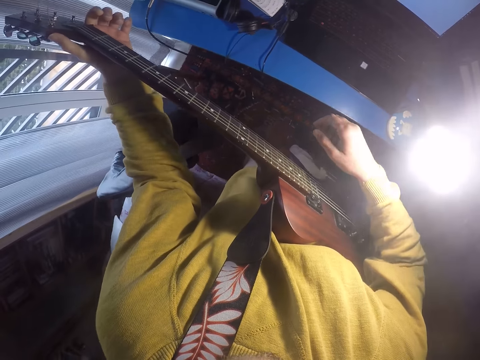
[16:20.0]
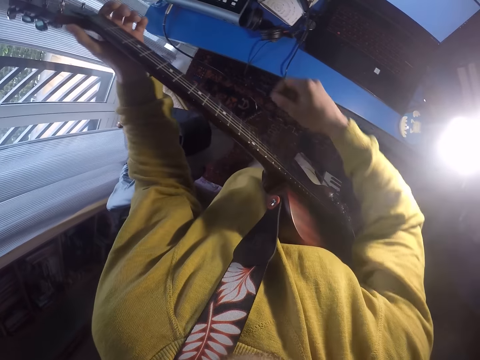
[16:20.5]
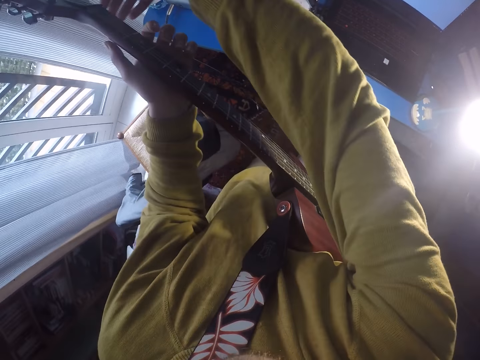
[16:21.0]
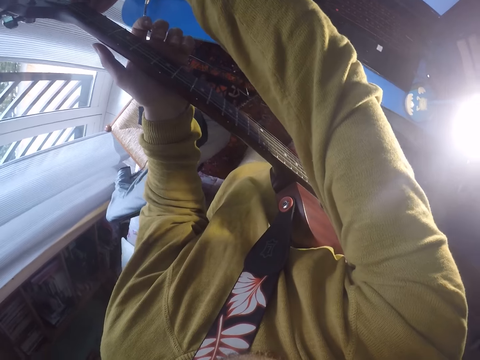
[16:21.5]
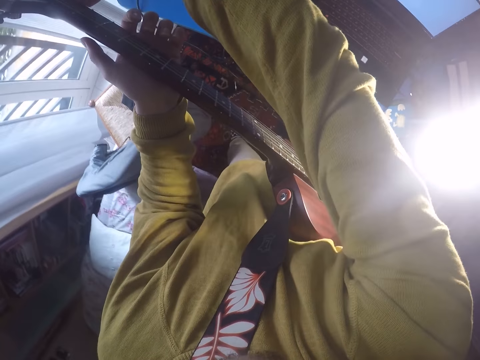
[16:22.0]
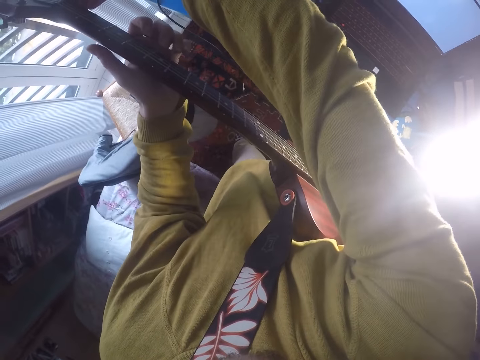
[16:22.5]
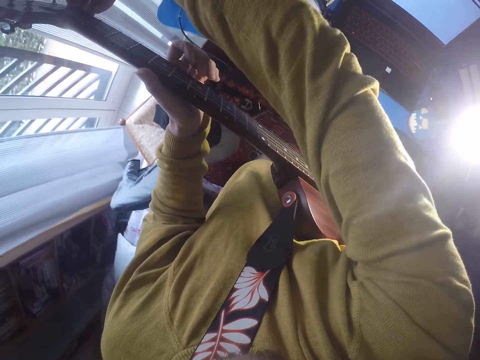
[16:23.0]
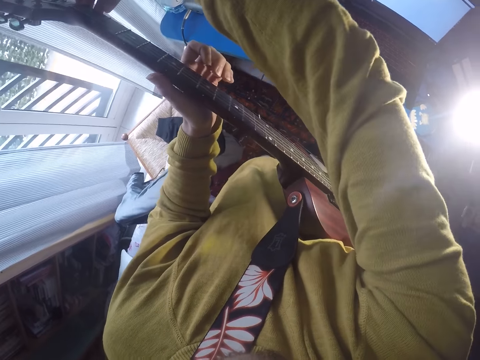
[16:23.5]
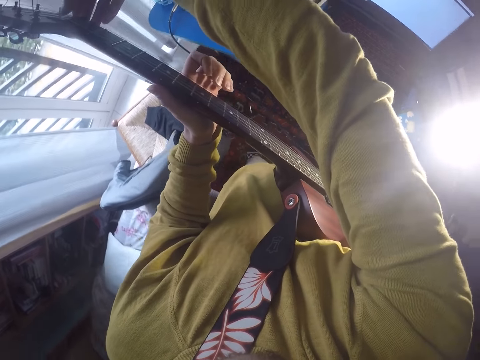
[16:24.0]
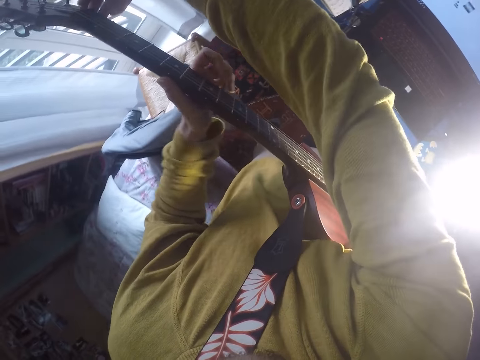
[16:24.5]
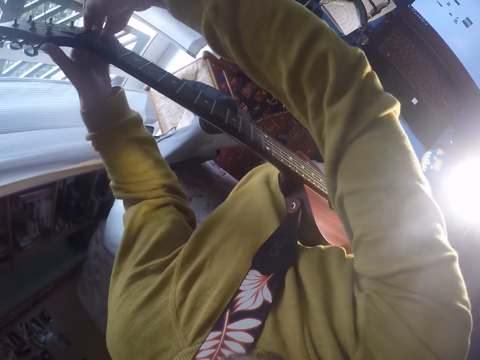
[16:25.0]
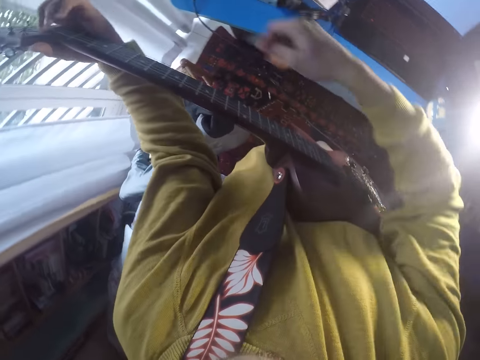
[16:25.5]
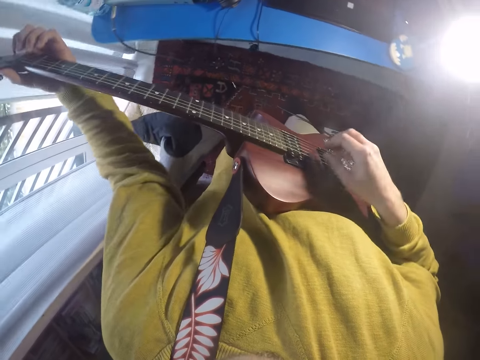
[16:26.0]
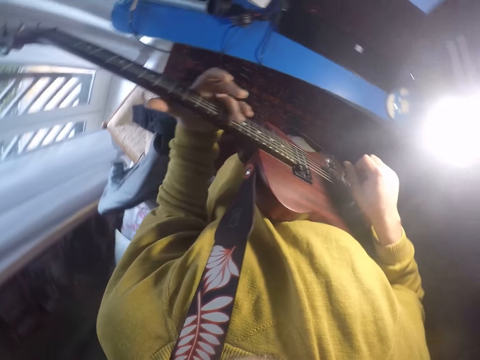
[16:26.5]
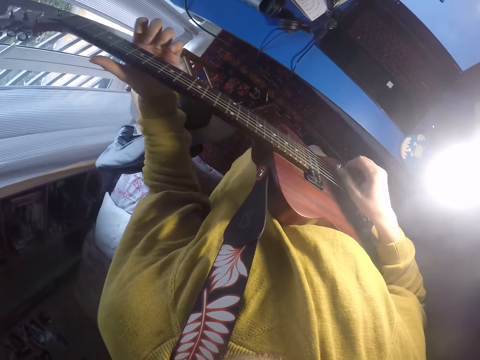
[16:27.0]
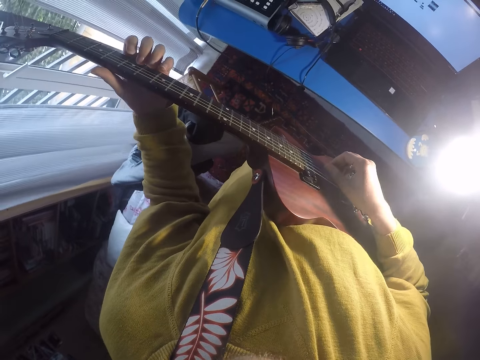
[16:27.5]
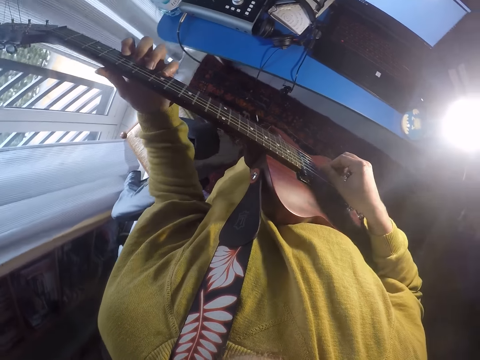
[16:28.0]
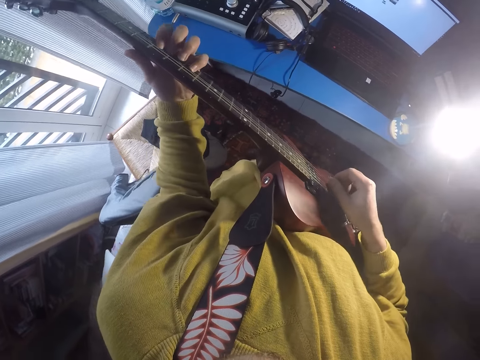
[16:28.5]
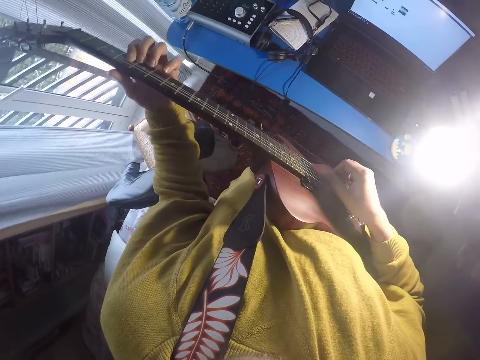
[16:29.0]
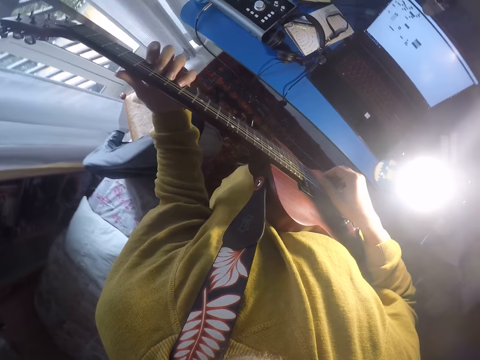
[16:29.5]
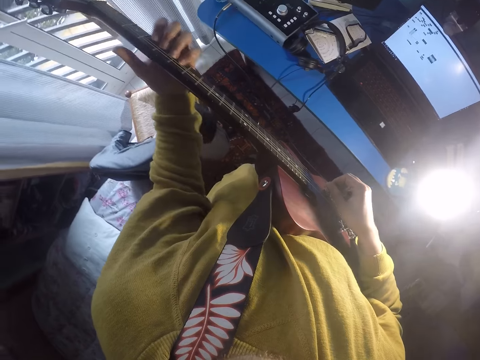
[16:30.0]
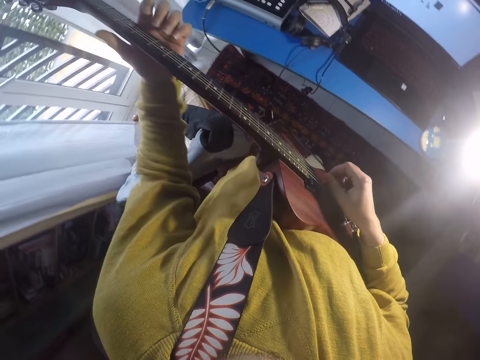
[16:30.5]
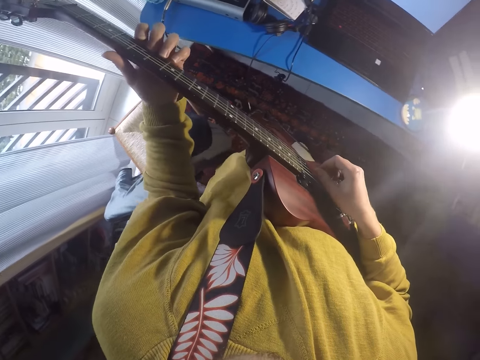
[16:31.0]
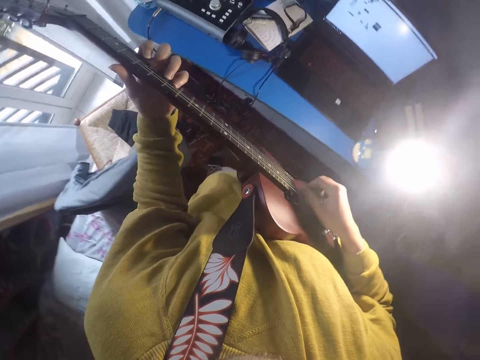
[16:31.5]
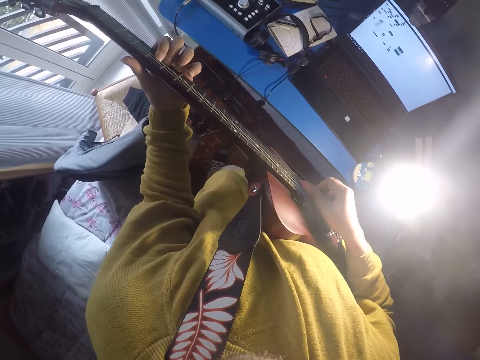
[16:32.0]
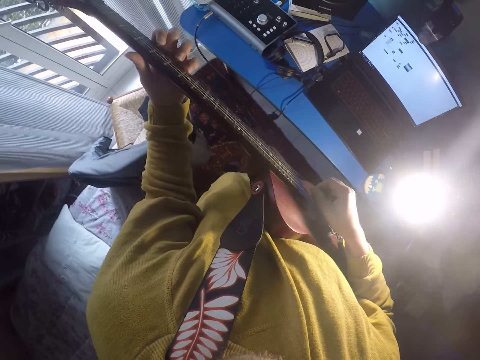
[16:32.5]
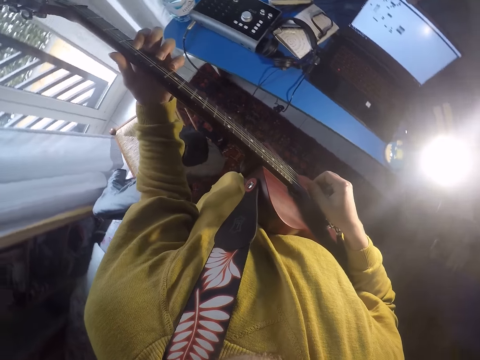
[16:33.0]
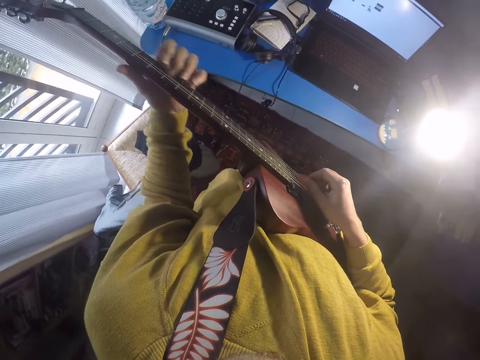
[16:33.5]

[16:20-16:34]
The camera wearer adjusts the tuners of the guitar. They play the guitar.

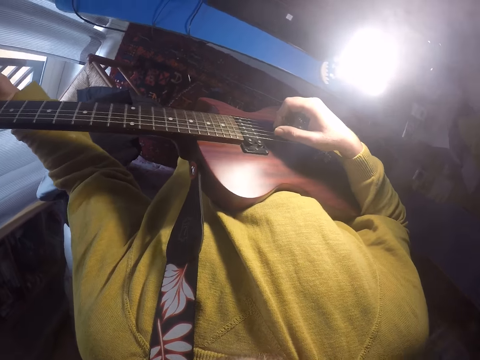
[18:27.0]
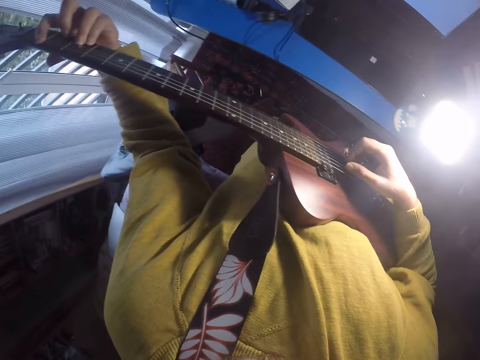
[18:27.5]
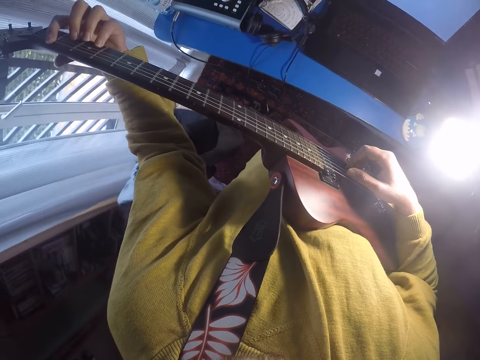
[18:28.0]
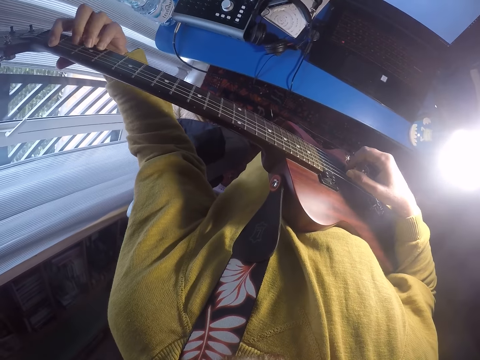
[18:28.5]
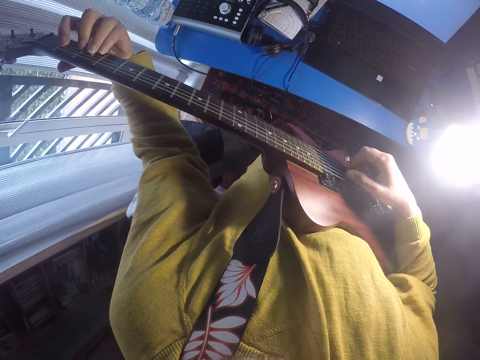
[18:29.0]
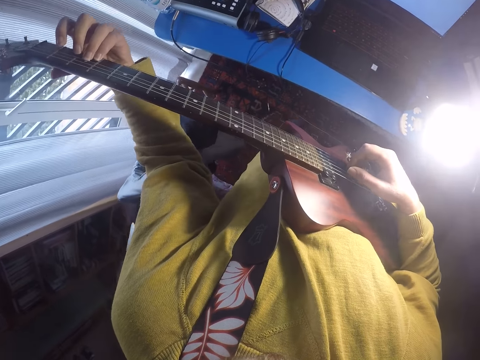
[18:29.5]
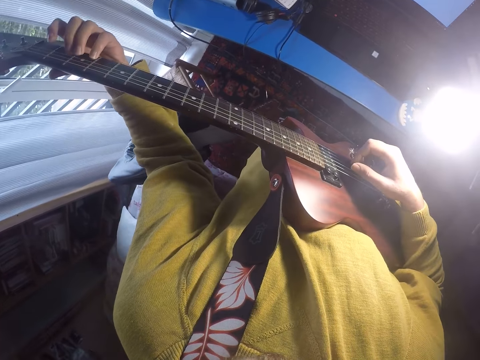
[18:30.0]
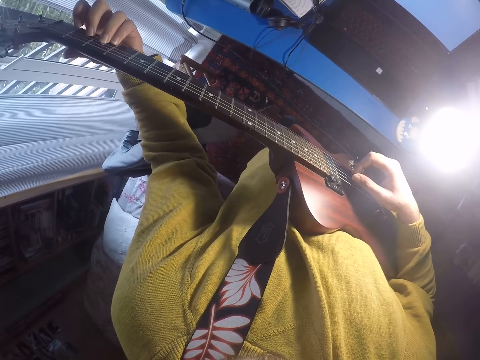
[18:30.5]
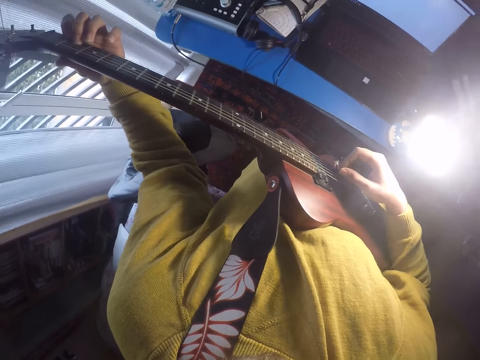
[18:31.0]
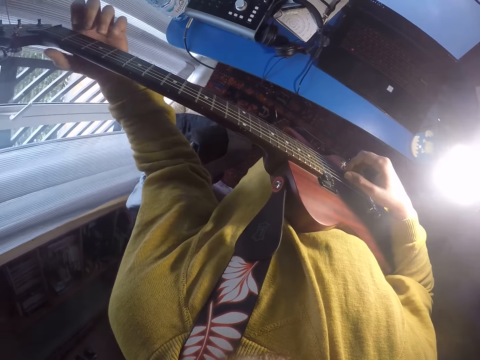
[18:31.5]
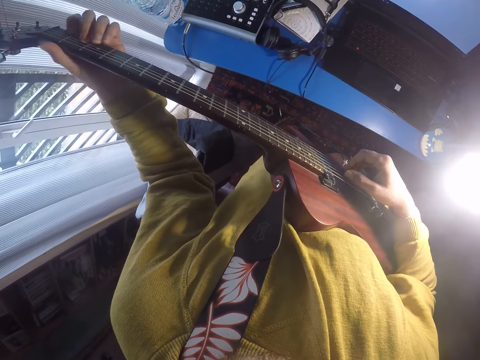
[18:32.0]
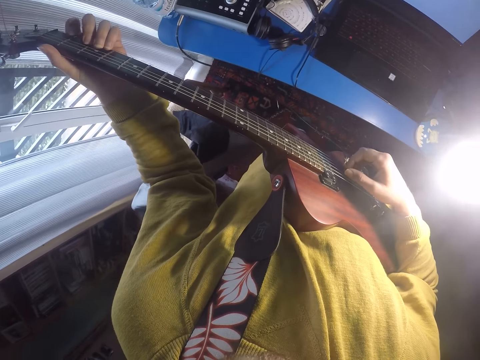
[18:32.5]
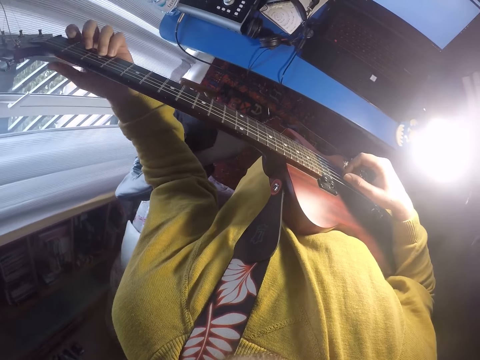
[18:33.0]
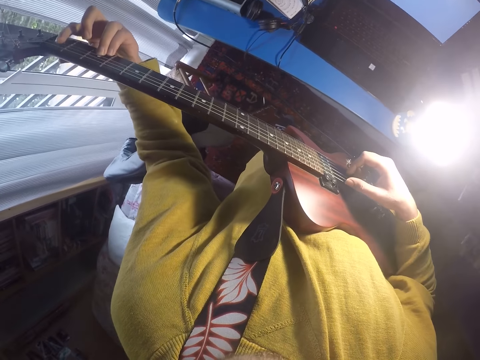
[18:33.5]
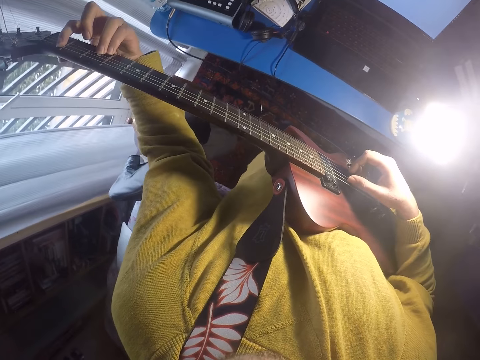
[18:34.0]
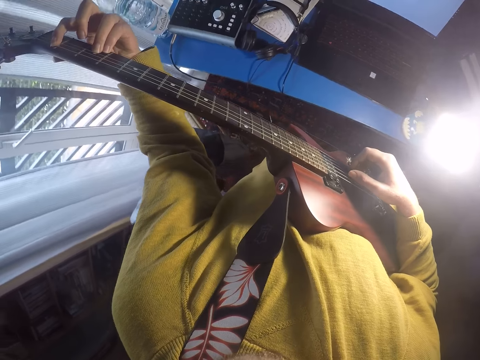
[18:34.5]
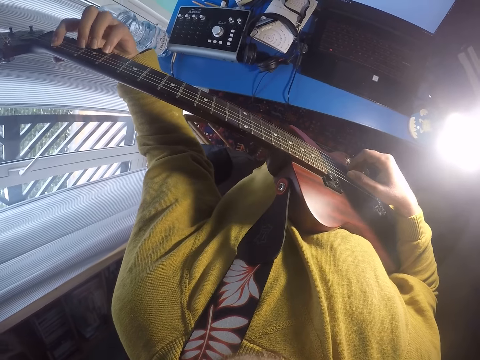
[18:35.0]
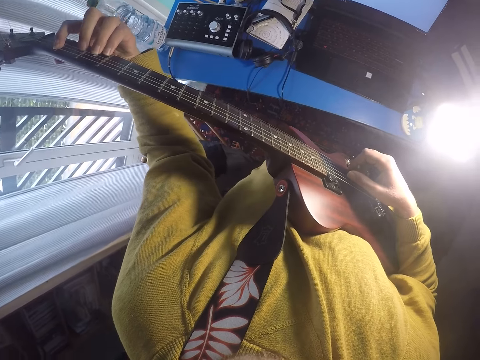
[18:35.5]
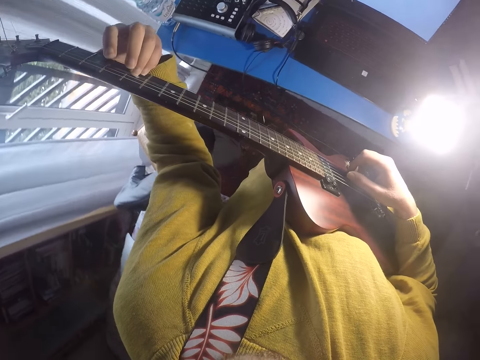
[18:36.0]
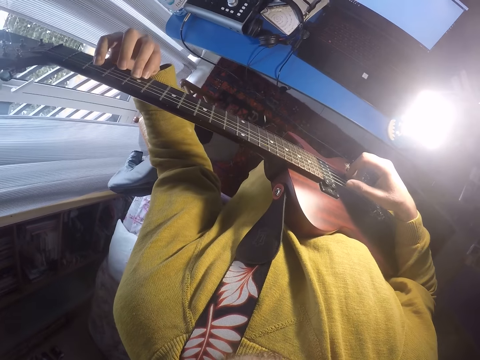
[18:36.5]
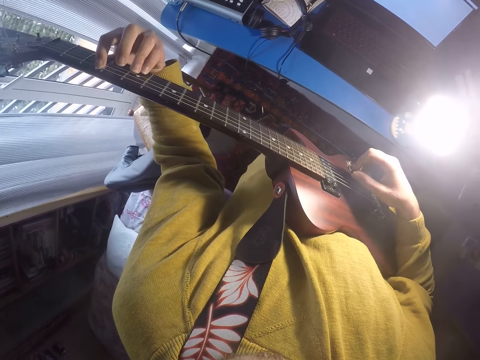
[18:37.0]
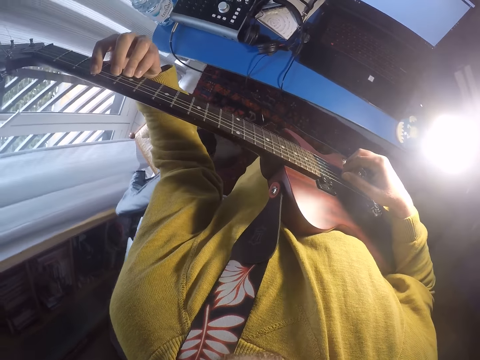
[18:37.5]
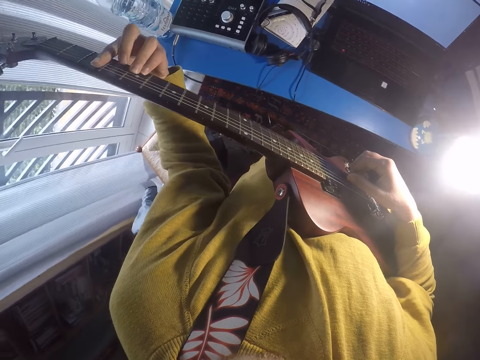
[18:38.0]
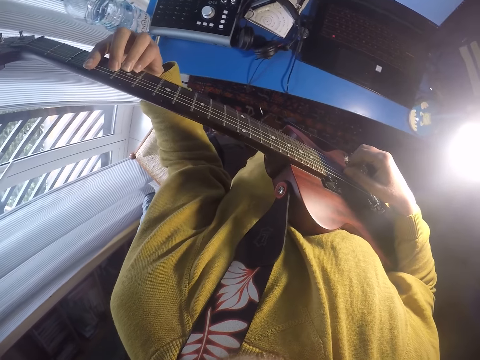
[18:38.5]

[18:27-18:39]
The camera wearer moves the body around. They play the guitar strings with the left hand. They play the guitar strings with the right hand. They play the guitar strings with the left hand. They play the guitar strings with the right hand. They play the guitar strings with the left hand. They play the guitar strings with the right hand. They play the guitar strings with the left hand.
